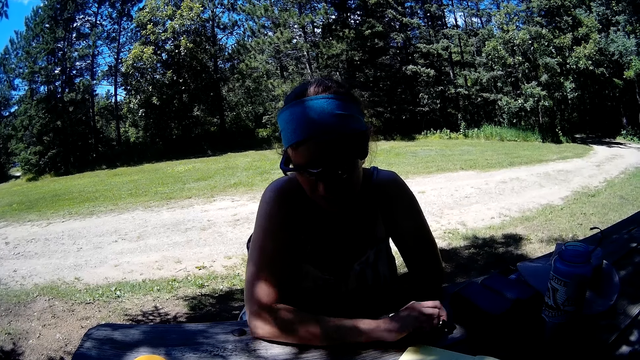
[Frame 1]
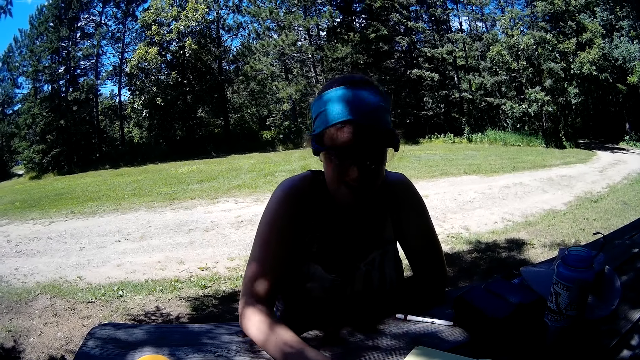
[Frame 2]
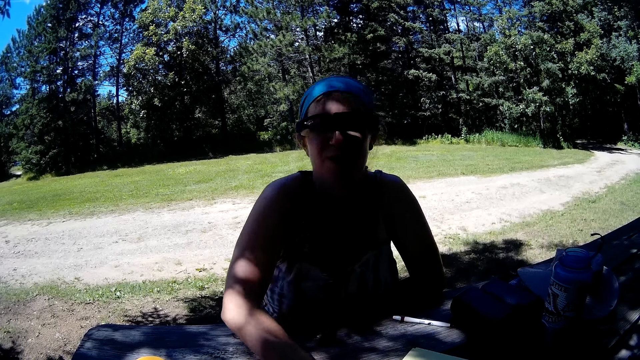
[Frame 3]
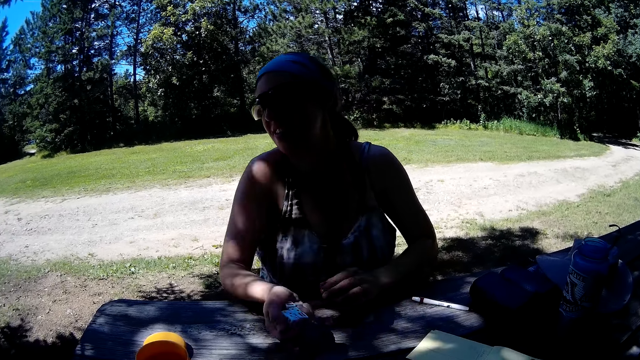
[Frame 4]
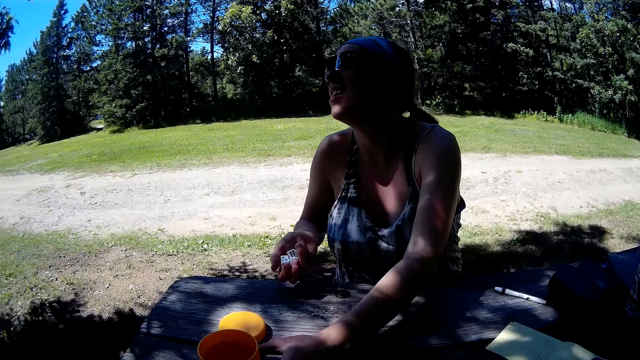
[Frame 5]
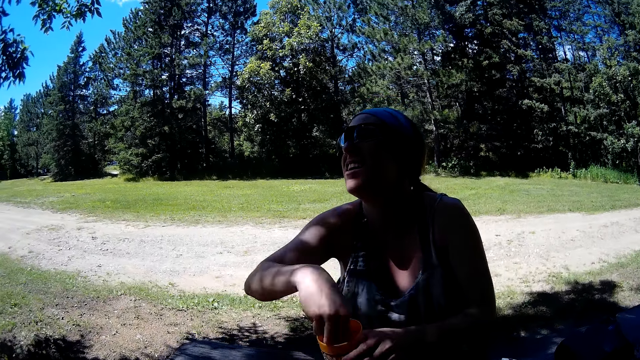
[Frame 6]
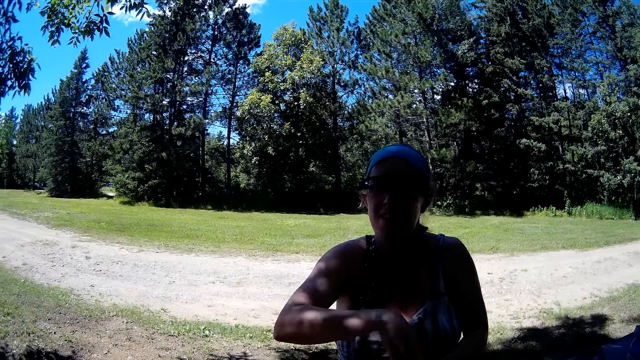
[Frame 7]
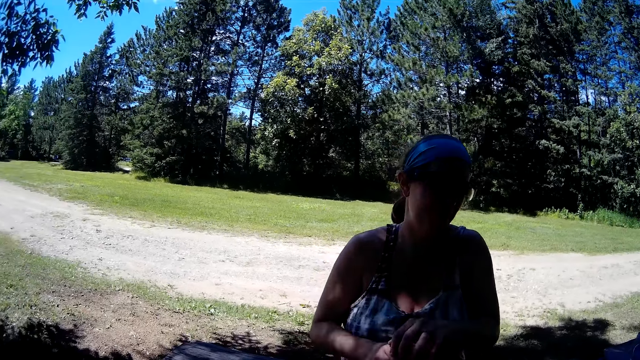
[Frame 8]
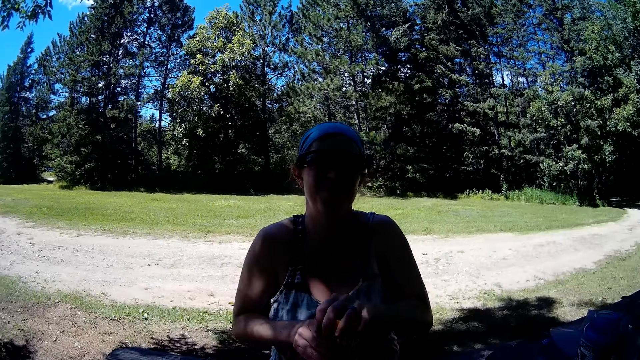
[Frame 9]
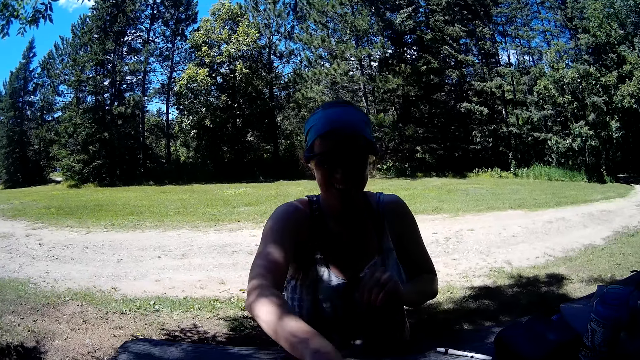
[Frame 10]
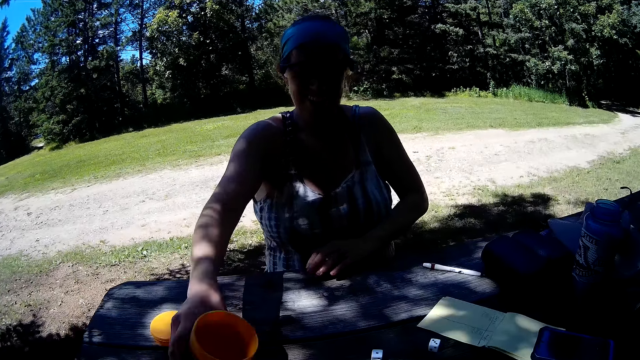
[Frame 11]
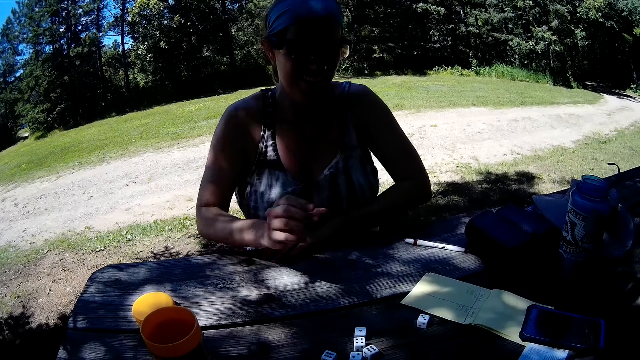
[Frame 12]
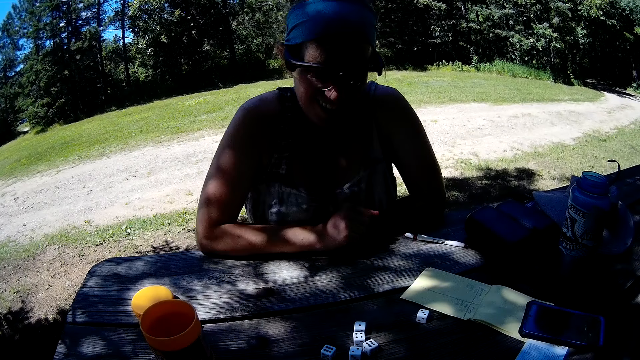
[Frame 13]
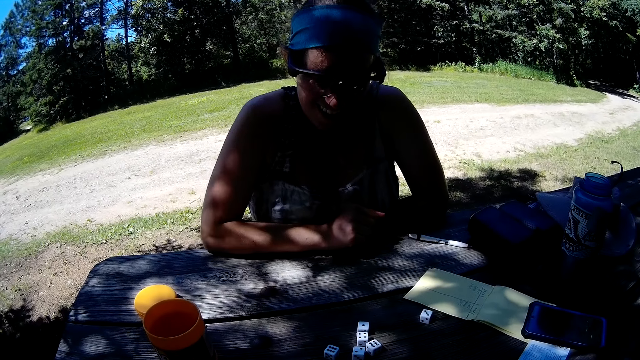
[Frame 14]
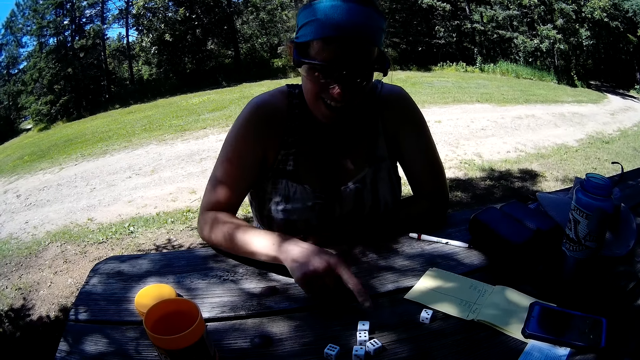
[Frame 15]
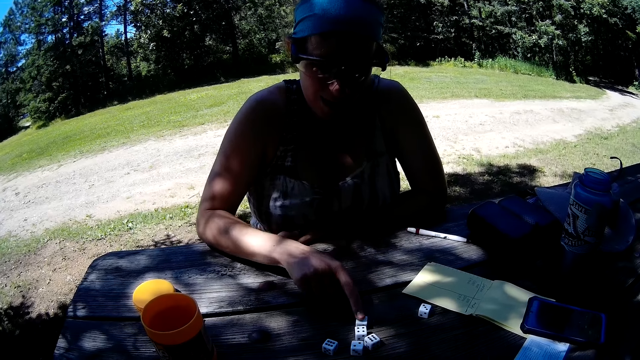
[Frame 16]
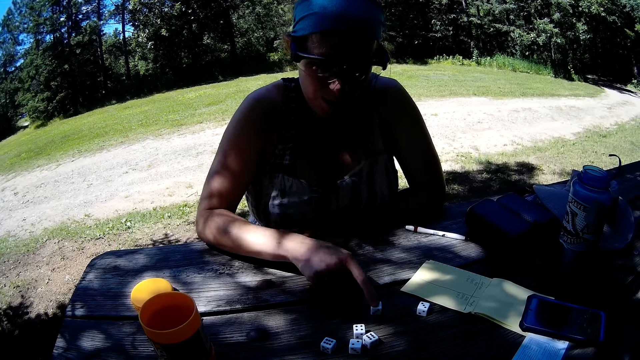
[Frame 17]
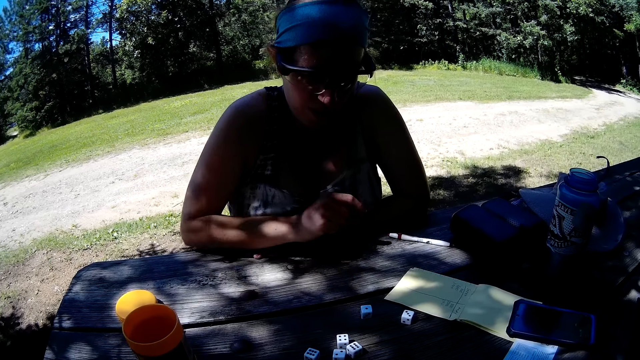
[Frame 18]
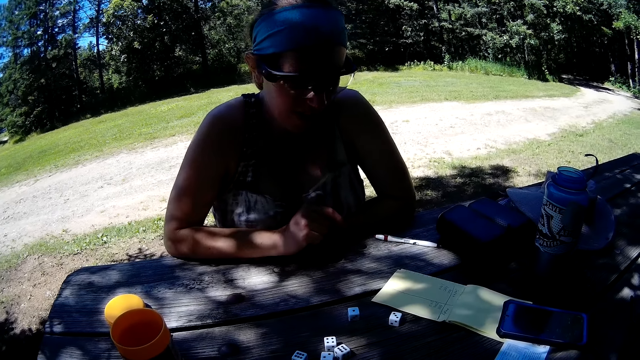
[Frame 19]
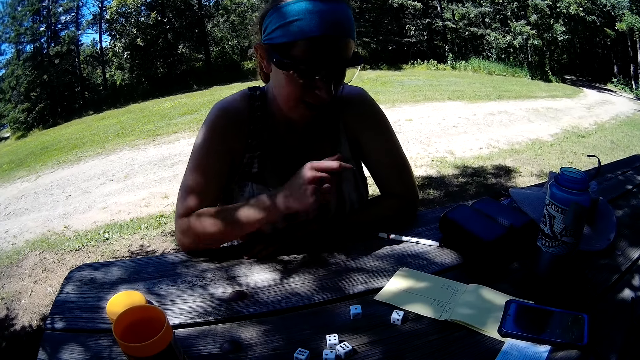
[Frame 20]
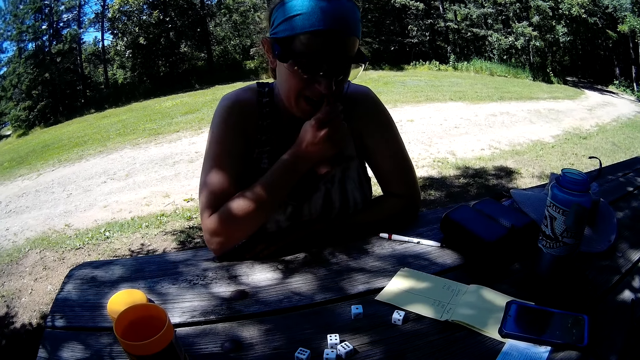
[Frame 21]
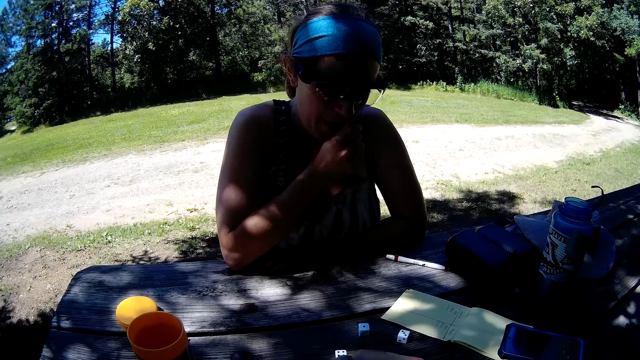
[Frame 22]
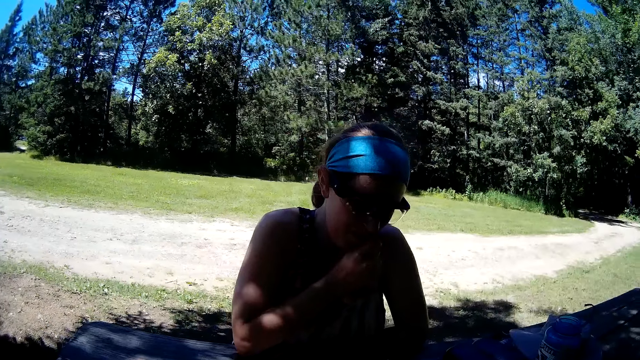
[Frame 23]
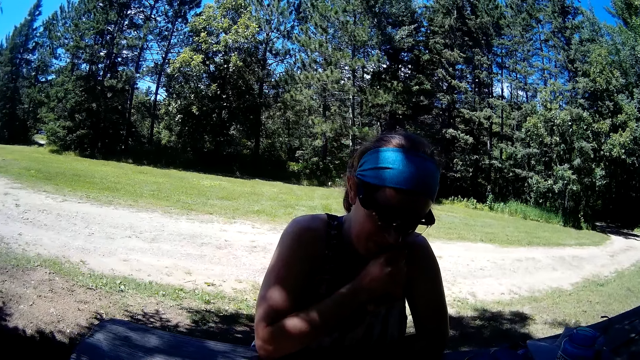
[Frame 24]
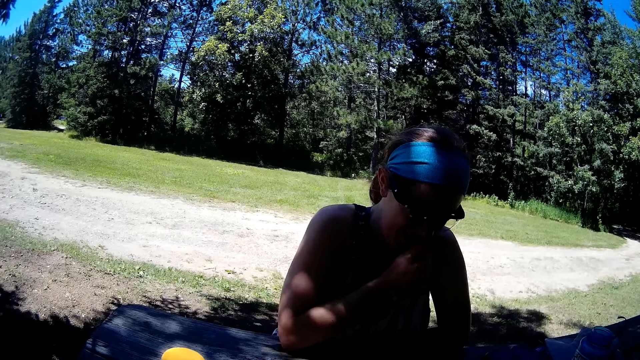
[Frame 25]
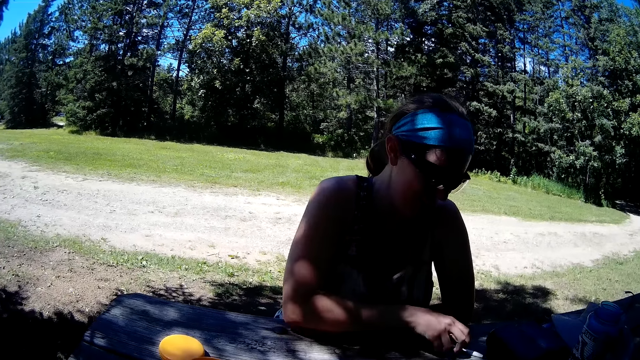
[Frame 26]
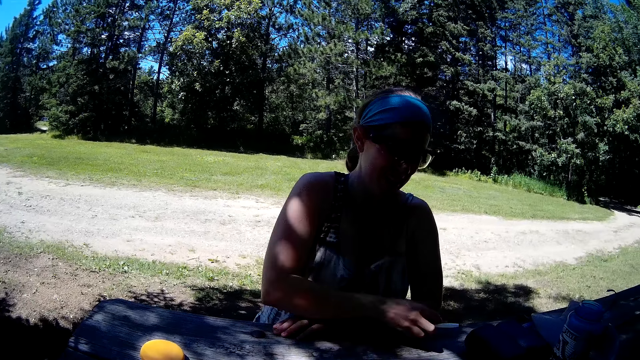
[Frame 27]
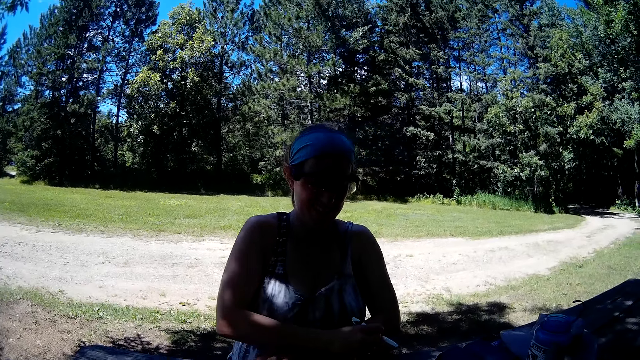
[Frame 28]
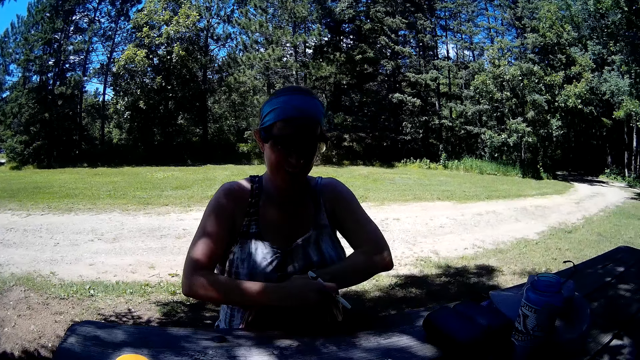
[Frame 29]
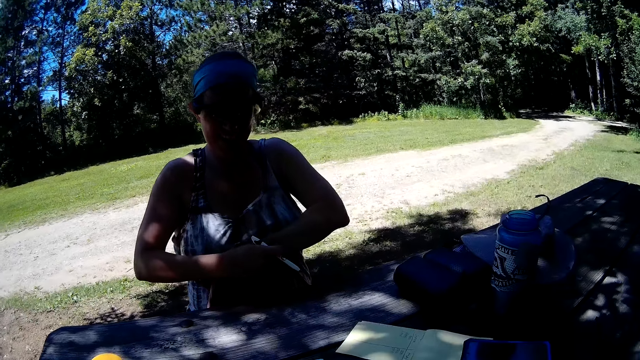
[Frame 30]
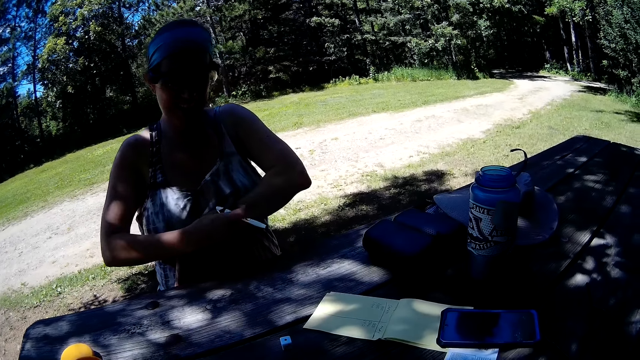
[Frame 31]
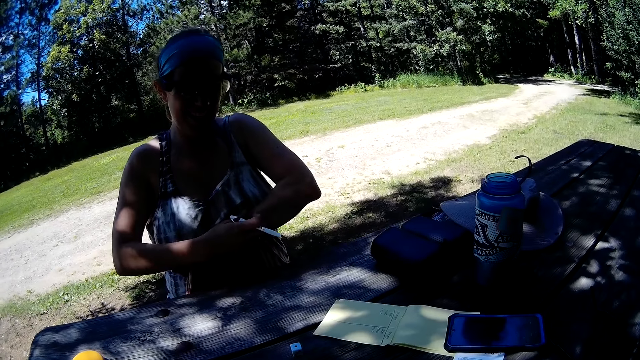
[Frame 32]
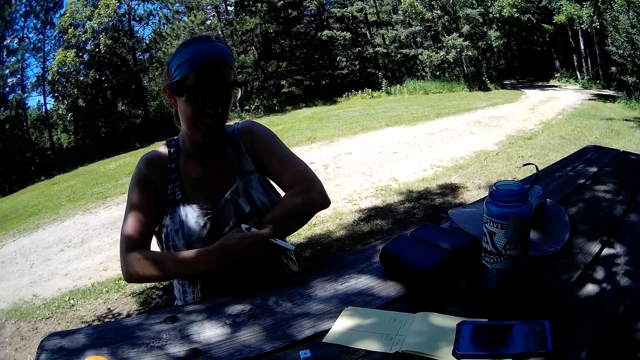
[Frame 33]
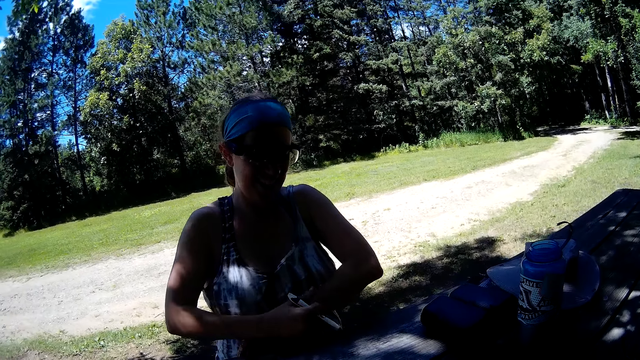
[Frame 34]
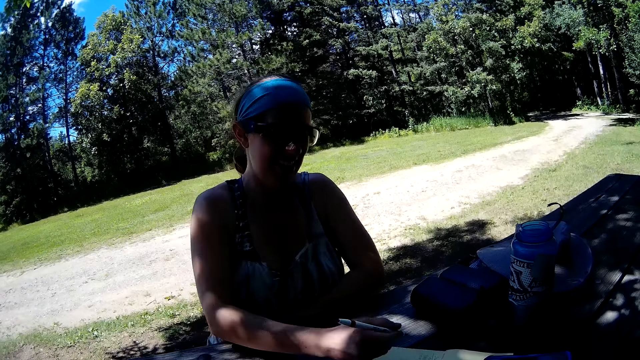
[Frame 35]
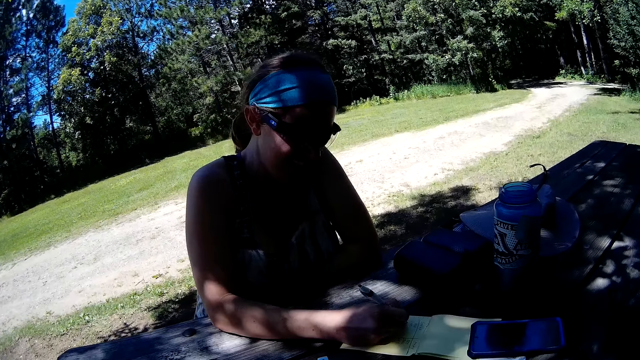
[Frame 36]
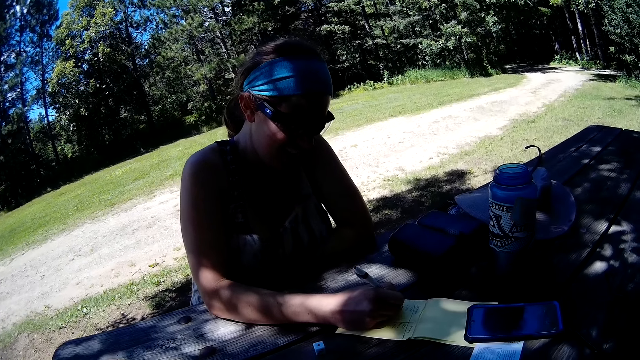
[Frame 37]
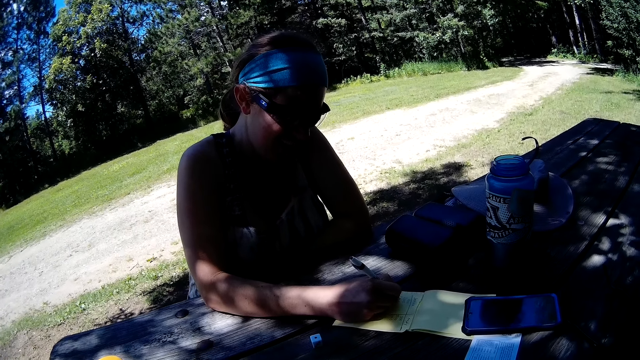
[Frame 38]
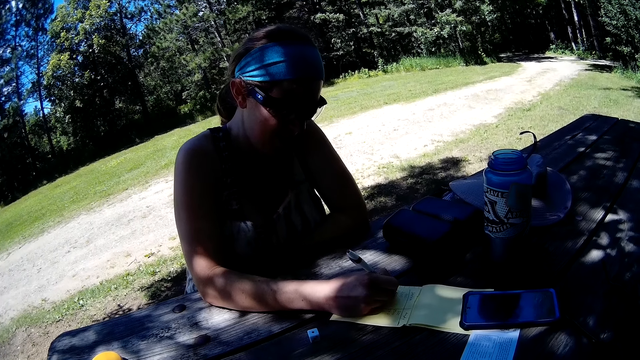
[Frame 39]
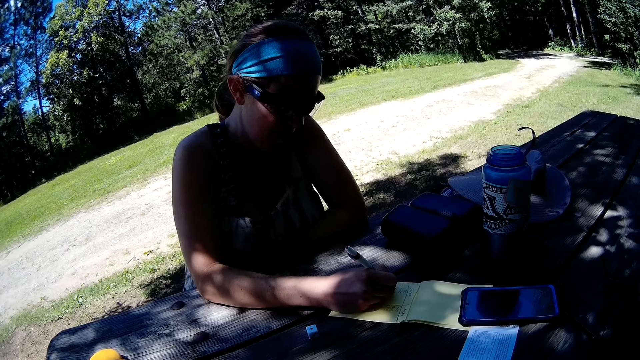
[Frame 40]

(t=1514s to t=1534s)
The woman drops the pen on the table. She picks up the dice from the table with her right hand, picks up the container from the table with her left hand, and puts the dice into the container. She shakes the container with the dice. She pours the dice from the container on the table. She drops the container on the table. She drags the dice on the table. She moves a die on the table. She holds her nose. She picks up the pen from the table. She scratches her left hand with her right hand. She rubs her hands. She writes on the jotter on the table with the pen.
